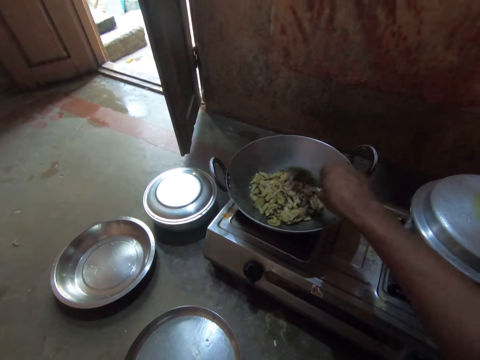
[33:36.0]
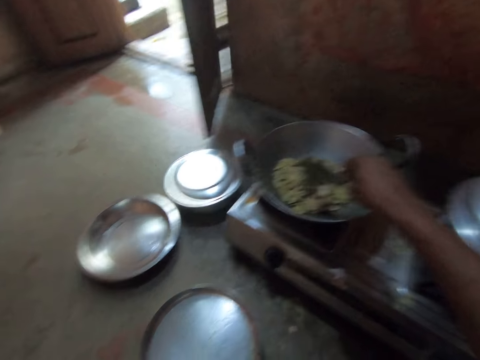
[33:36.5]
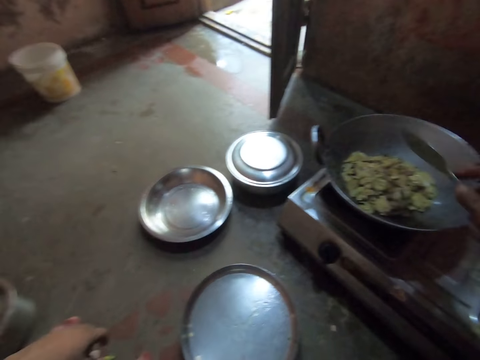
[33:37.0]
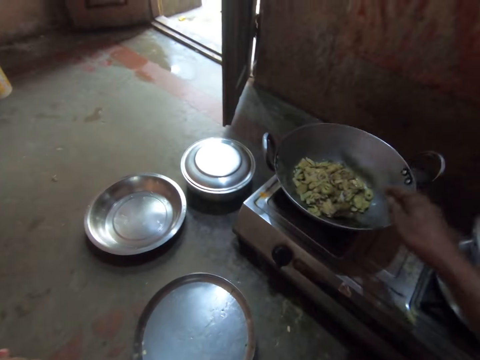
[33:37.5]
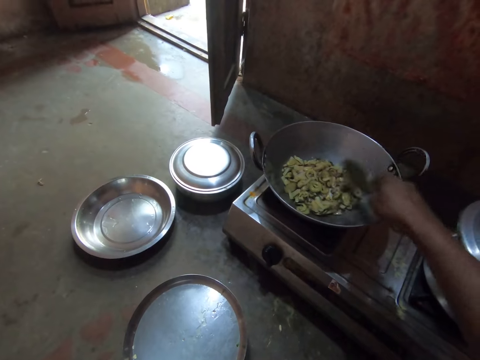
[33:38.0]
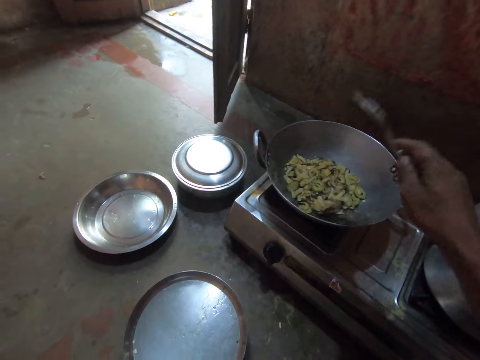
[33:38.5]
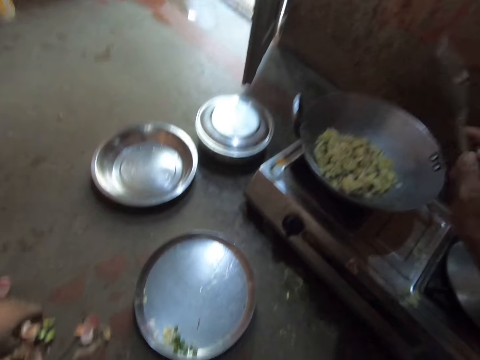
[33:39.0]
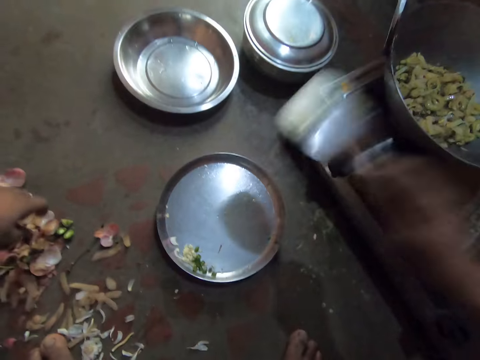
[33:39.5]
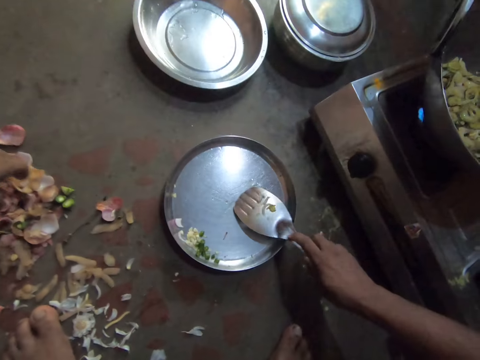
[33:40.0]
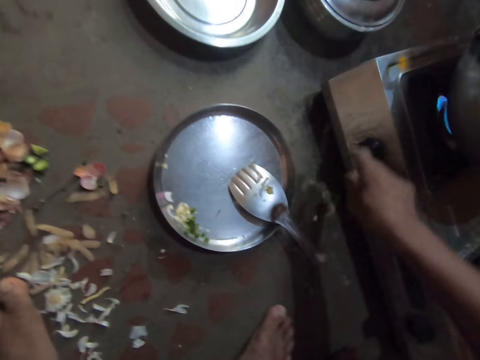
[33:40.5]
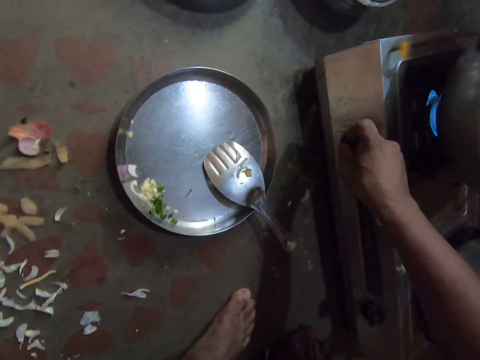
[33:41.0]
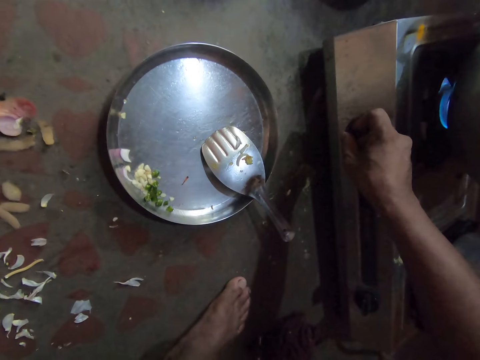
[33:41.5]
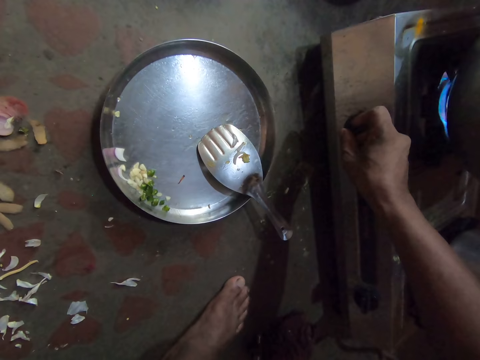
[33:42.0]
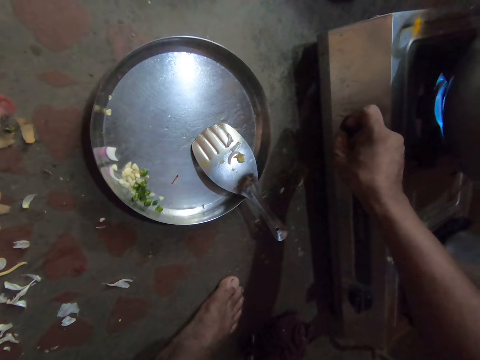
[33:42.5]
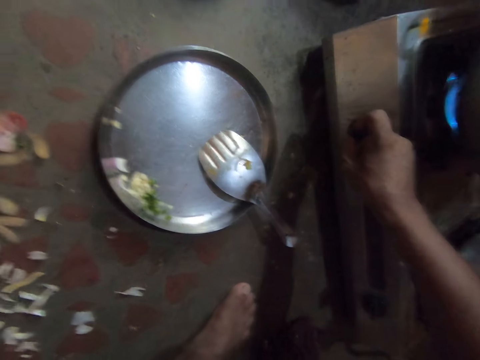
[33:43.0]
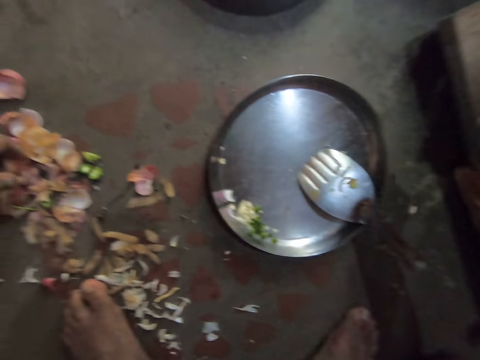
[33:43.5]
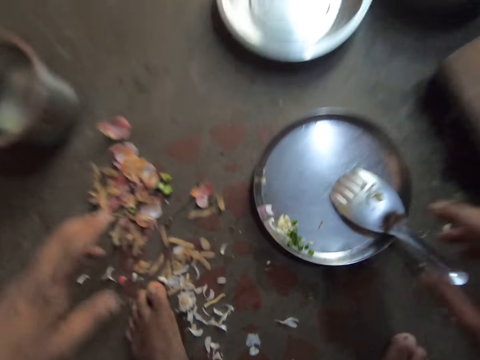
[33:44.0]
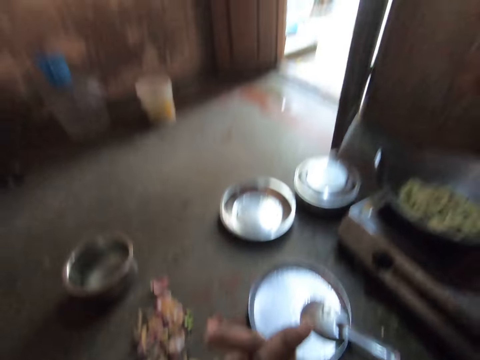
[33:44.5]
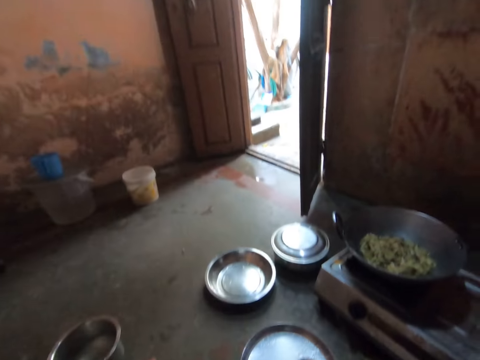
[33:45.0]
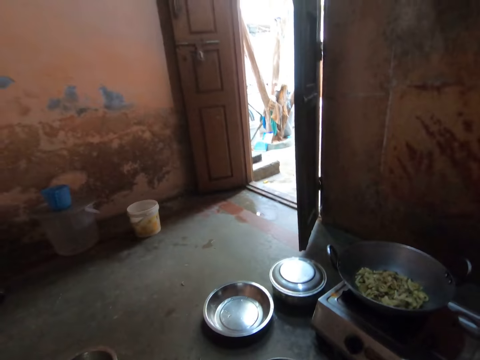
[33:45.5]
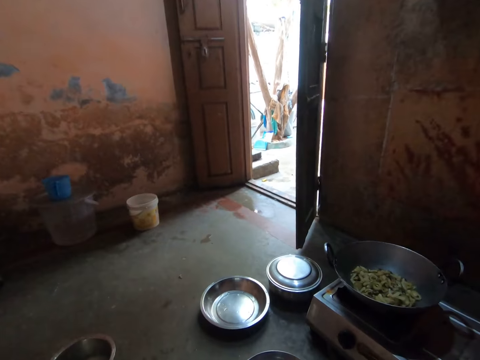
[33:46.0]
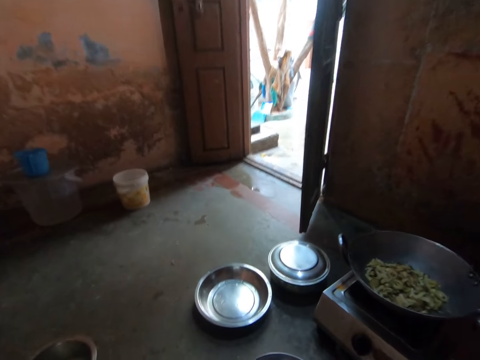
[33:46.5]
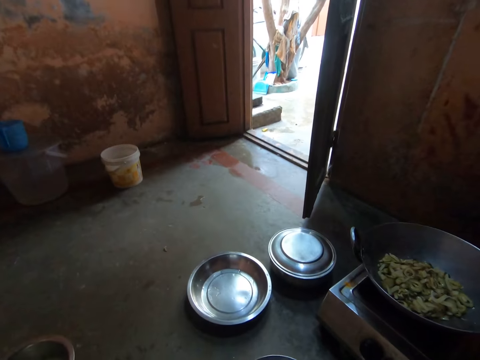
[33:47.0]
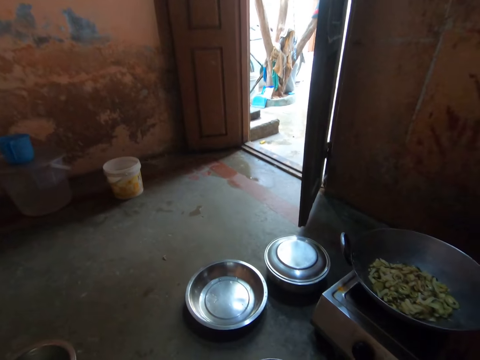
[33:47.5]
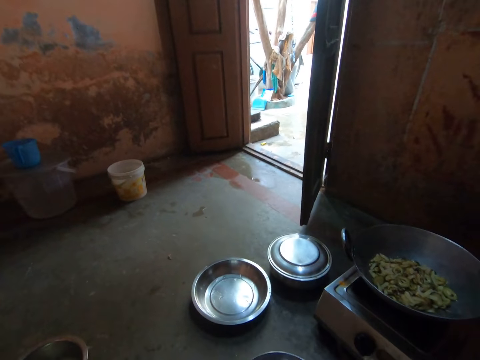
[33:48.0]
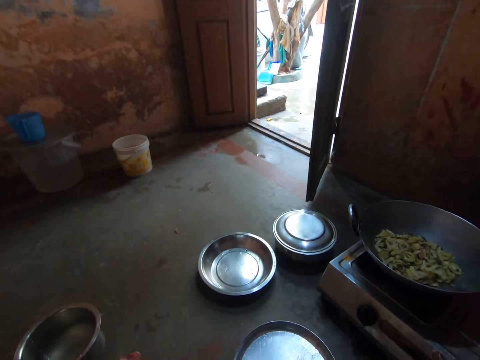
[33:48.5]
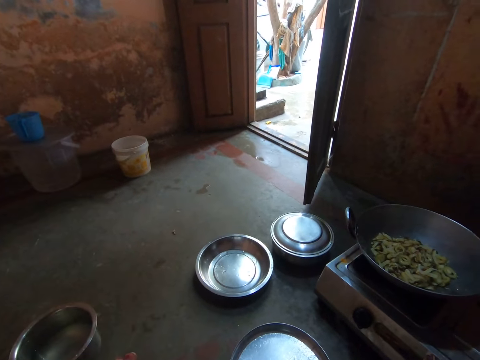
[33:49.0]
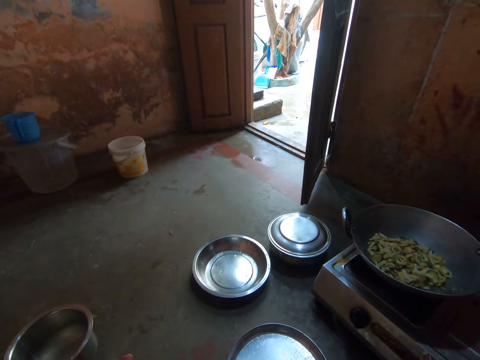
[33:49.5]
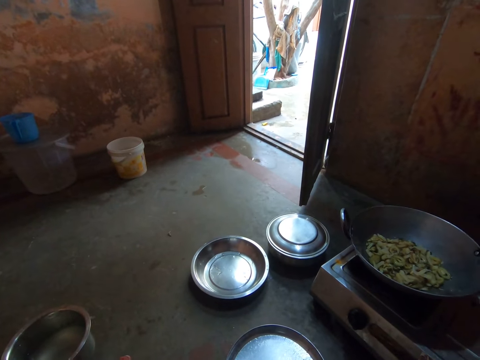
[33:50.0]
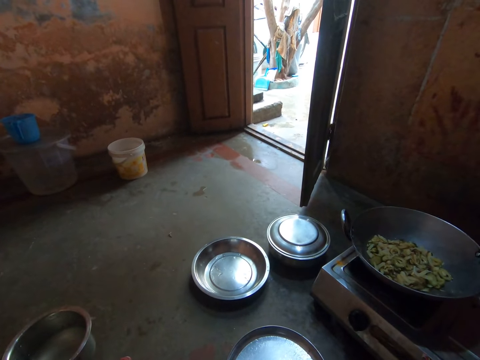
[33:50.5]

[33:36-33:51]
The camera wearer shakes the spoon. They stir the salad with the spoon. They shake the spoon. They place the steel flat cooking spoon on the round tray. They turn the knob on the gas cooker. They stare at the deep frying pan. They look outside.

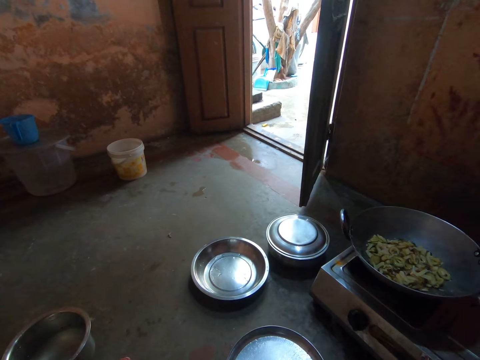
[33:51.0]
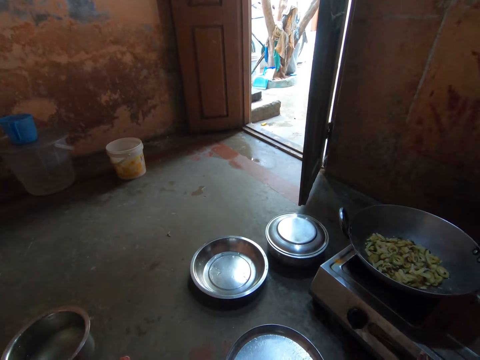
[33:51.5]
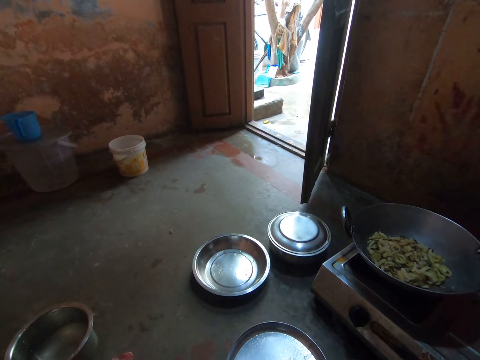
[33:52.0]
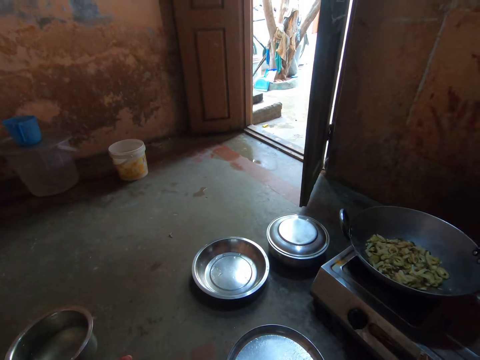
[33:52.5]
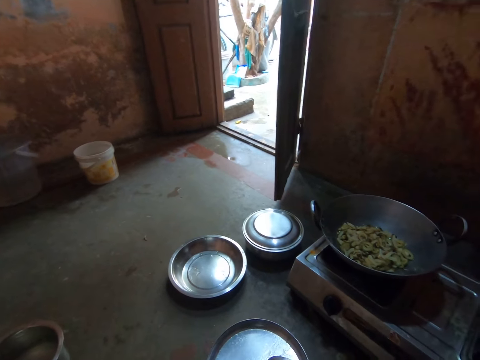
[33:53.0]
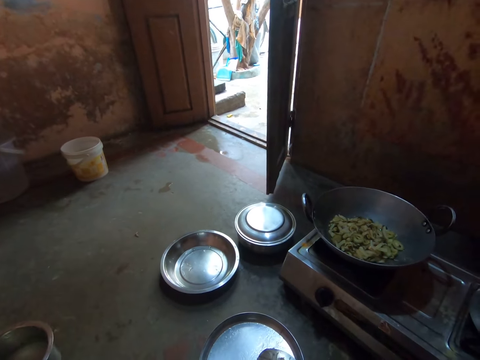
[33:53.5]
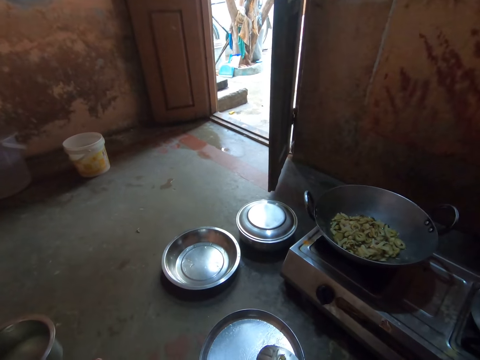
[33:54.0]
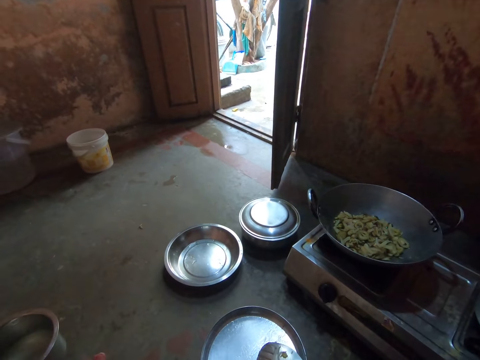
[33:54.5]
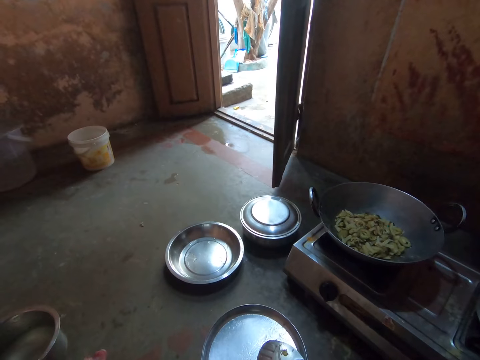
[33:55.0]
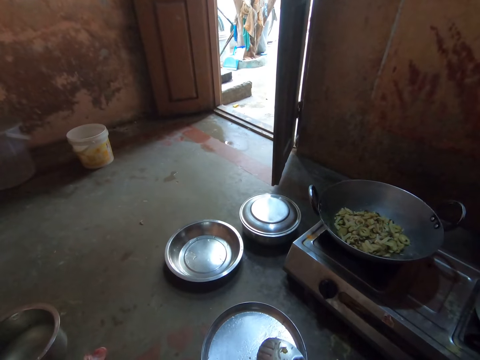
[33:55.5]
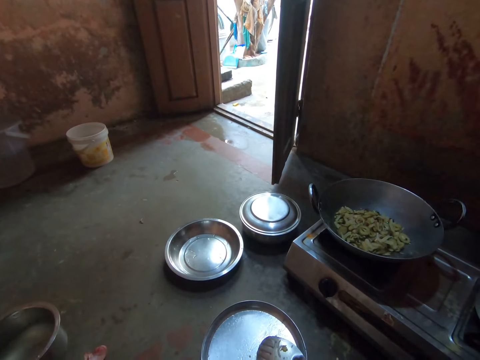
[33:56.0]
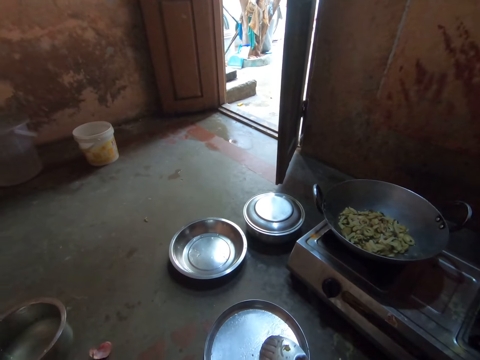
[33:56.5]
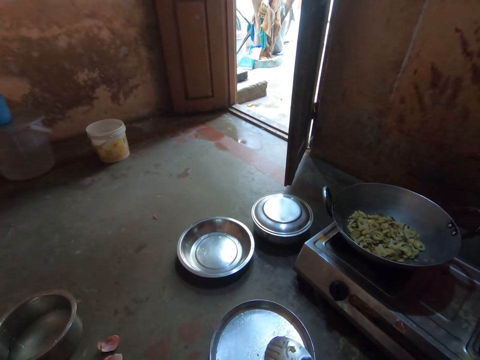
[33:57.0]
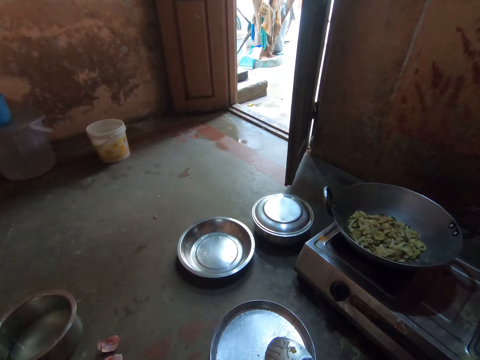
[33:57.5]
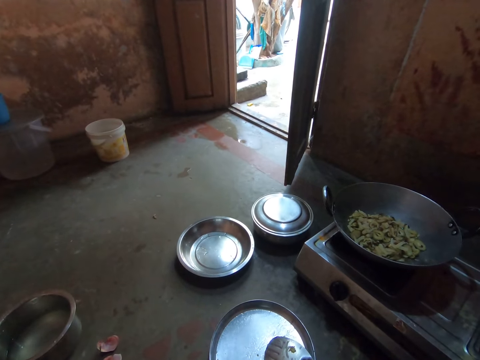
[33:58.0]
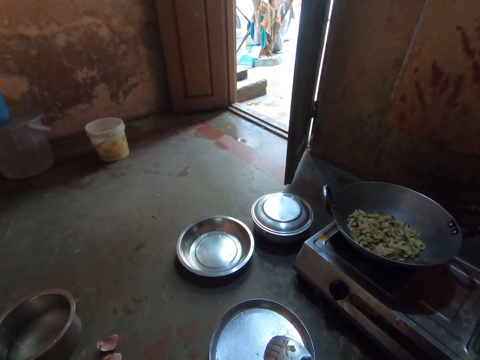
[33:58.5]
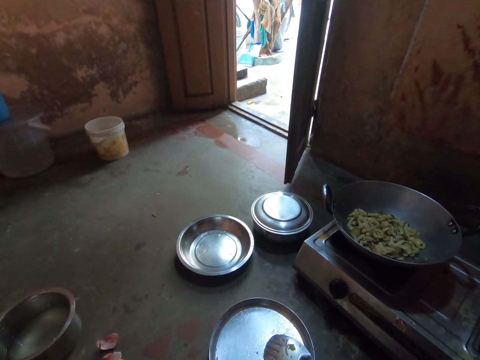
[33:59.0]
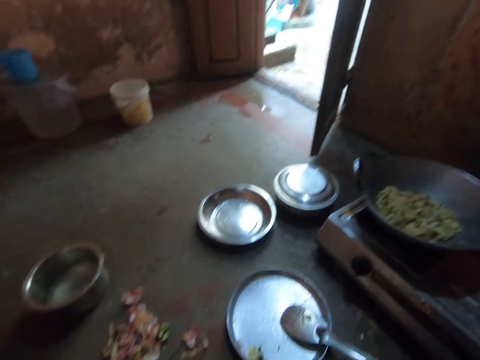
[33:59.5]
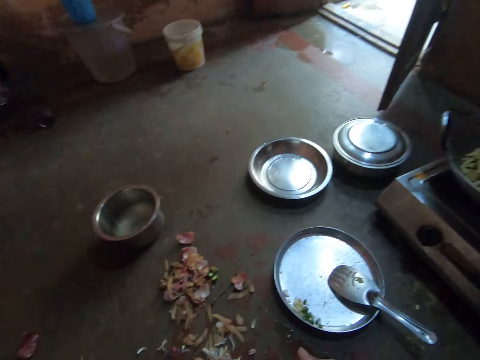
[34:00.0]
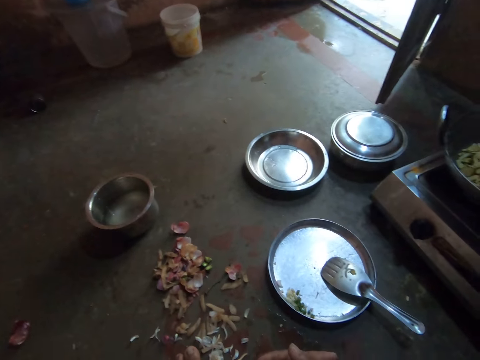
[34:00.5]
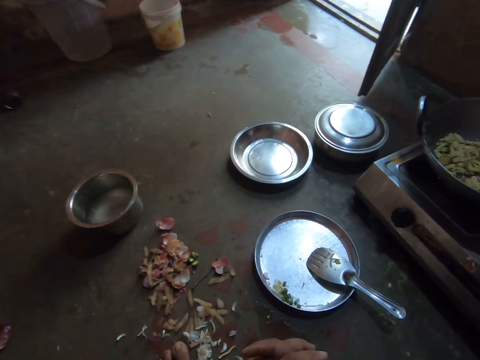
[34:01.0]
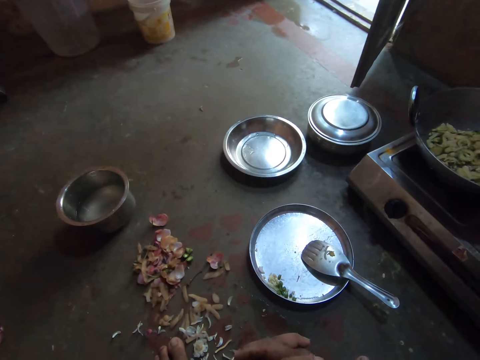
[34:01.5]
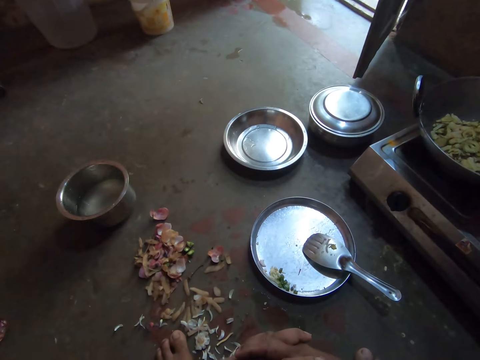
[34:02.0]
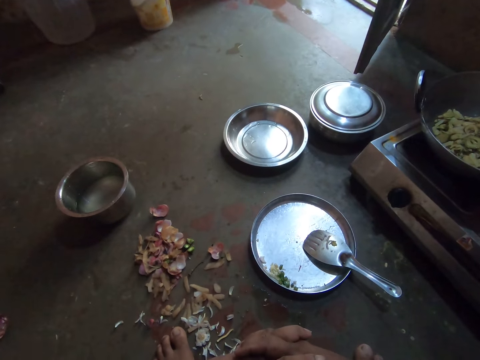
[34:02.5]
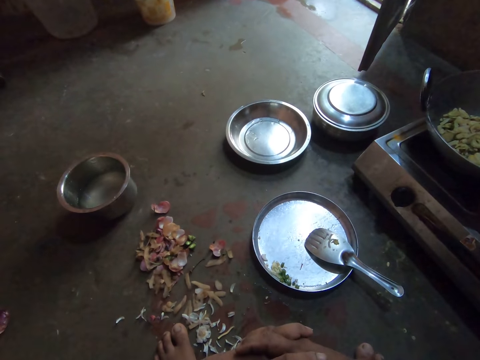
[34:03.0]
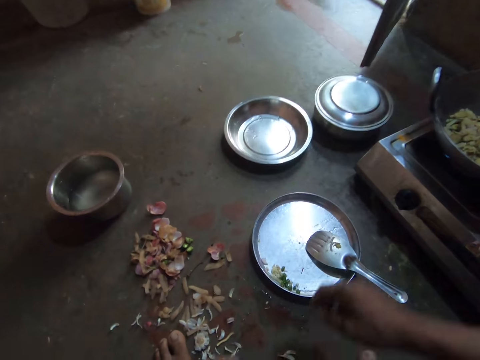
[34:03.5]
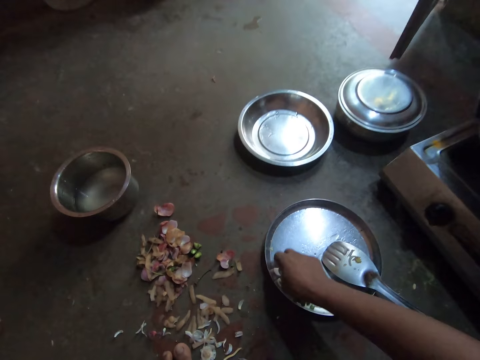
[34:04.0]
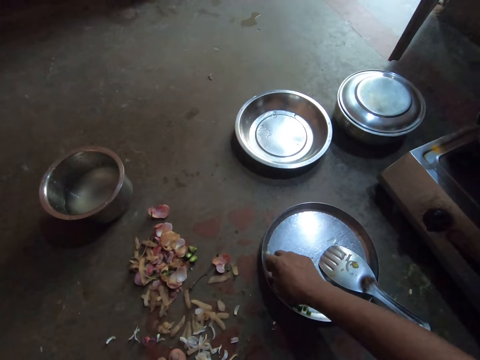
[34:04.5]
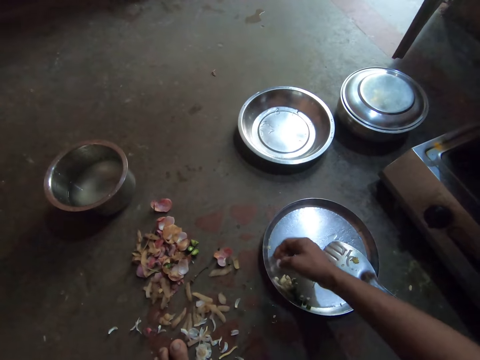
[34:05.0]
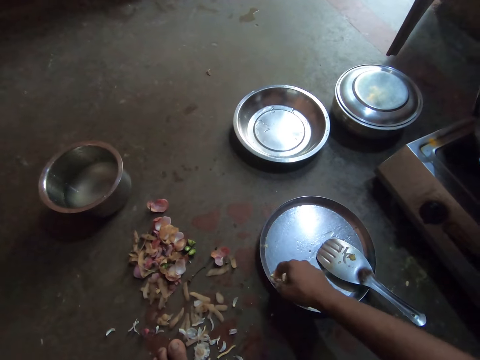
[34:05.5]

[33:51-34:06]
The camera wearer stares at the floor. They pick up the onions in the round tray.
